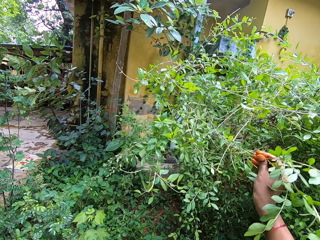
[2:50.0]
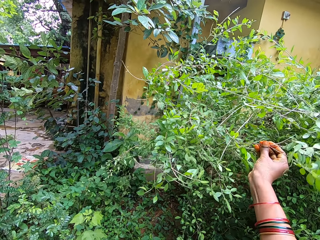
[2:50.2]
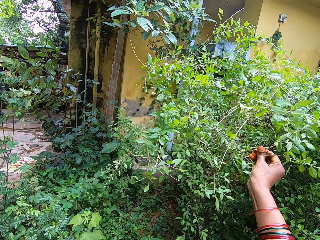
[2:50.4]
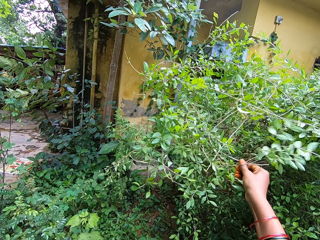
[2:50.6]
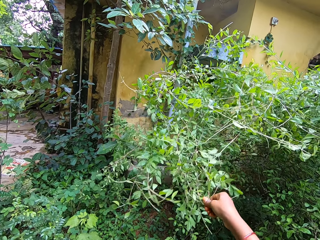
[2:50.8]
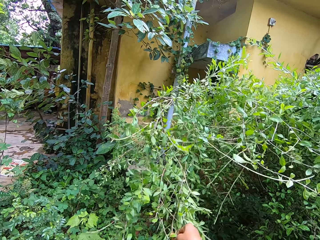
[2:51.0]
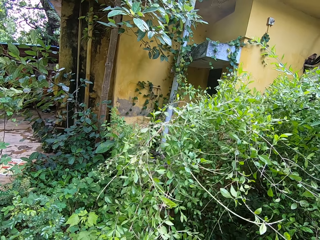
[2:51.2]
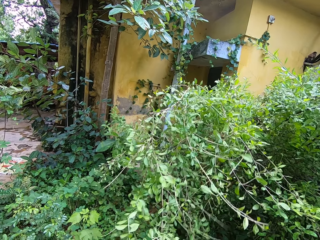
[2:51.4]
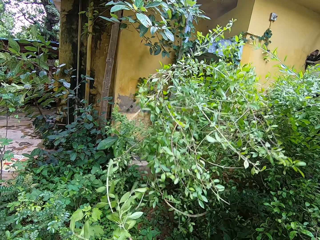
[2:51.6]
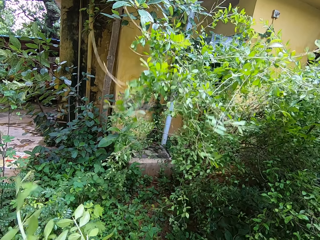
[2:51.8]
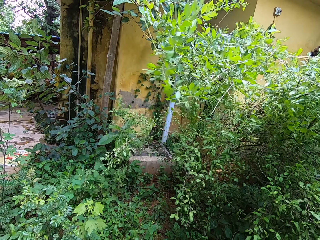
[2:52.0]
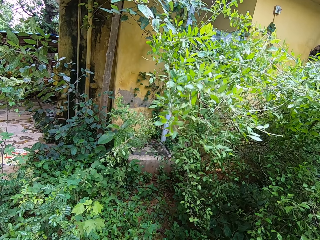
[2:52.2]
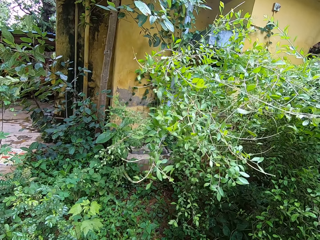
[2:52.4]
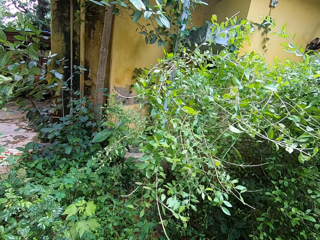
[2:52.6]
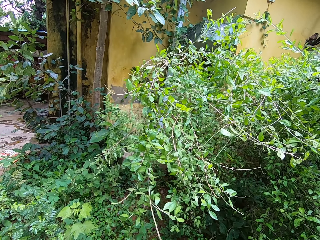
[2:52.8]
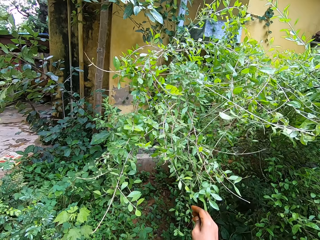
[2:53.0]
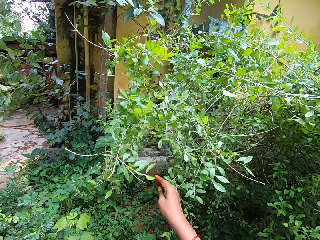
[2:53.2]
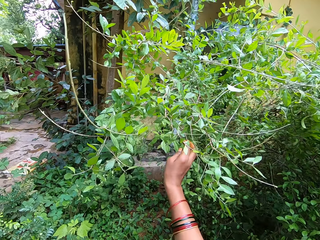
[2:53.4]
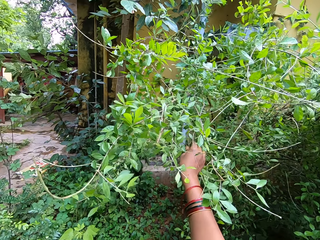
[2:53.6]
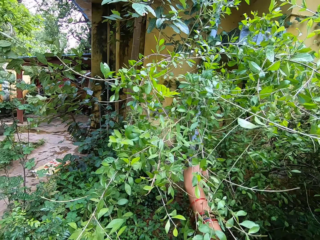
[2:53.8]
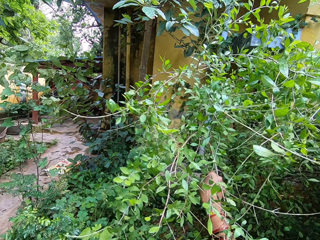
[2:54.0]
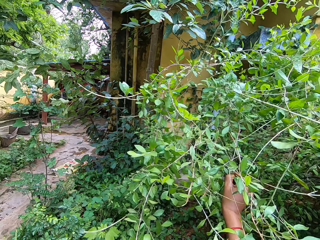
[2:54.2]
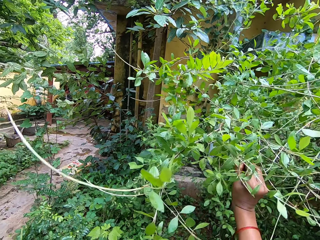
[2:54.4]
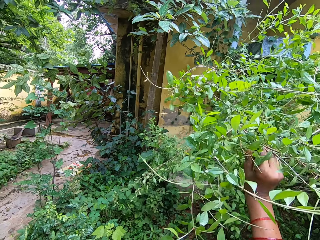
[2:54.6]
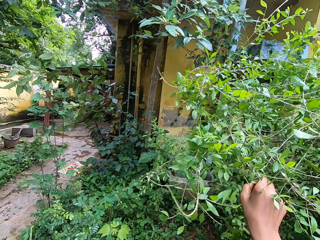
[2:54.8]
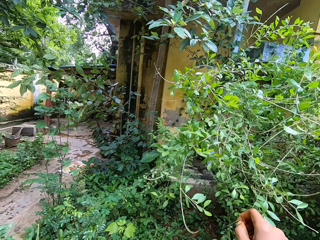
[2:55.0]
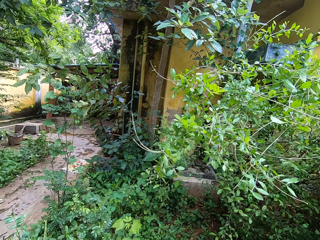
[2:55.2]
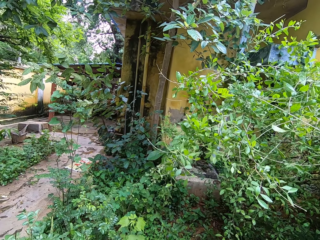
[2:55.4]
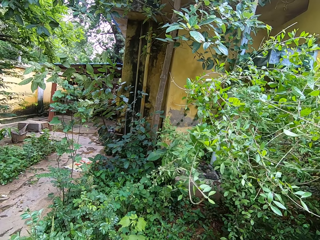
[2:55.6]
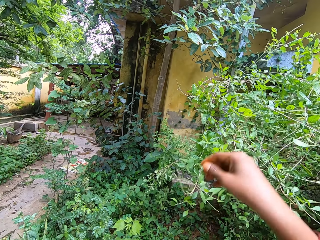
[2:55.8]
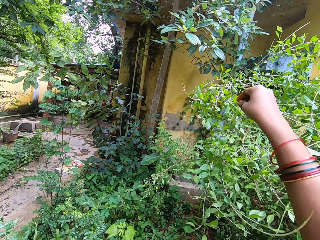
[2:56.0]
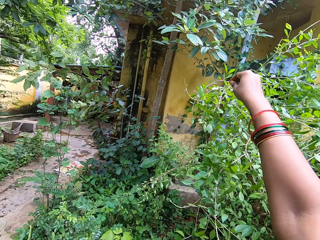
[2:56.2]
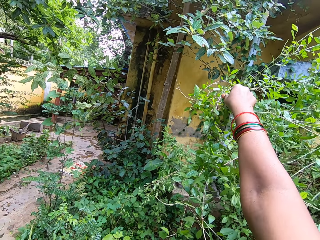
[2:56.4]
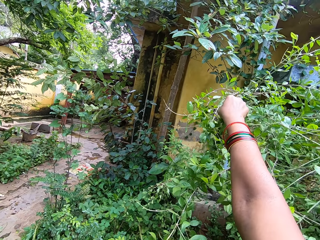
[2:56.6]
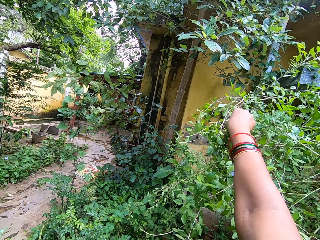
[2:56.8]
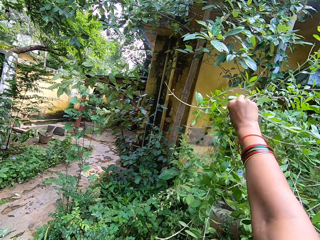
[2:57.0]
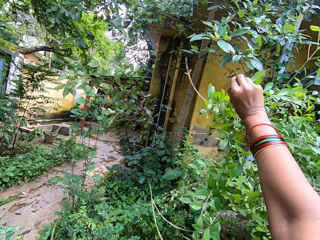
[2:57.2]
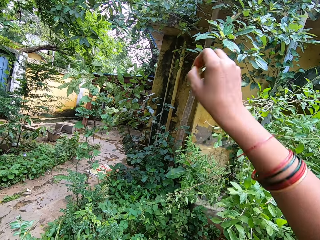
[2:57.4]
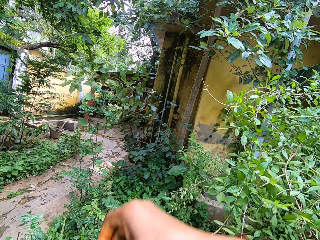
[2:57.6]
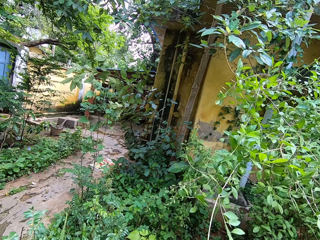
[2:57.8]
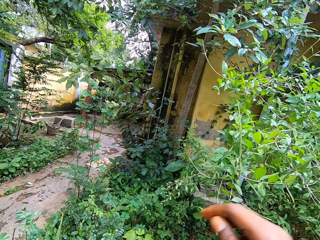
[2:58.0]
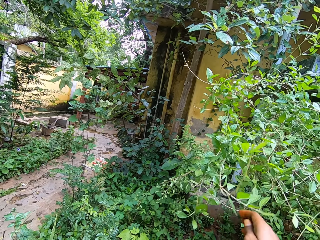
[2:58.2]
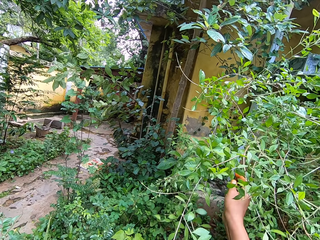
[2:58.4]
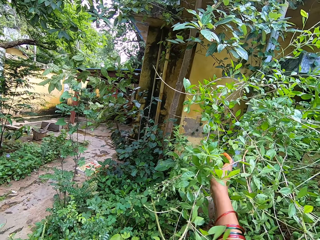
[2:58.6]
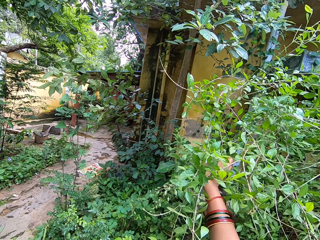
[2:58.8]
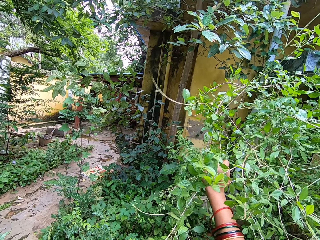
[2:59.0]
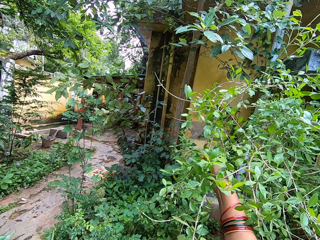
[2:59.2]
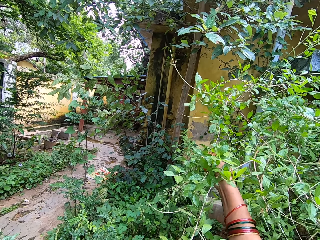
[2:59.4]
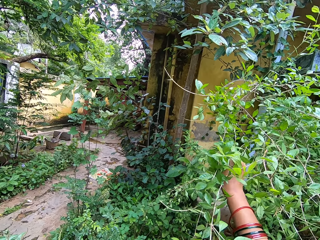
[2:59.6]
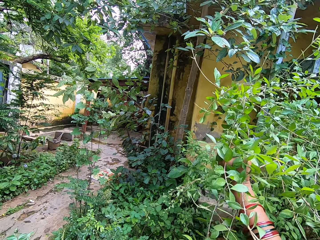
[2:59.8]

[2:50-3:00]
The camera wearer twists a branch. She plucks leaves from the tree with her right hand. She drops the leaves in her right hand in the bowl. She plucks leaves from the tree with her right hand. She twists a branch. She breaks a branch from the tree. She plucks leaves from the tree with her right hand.
